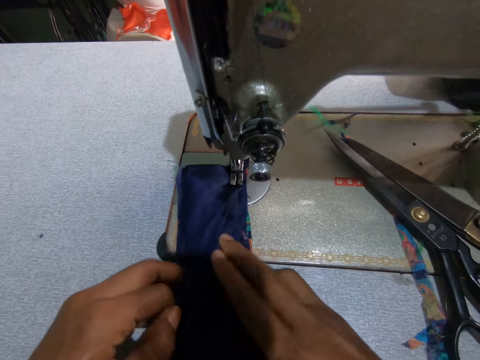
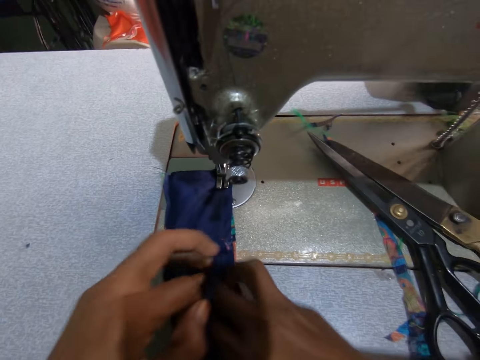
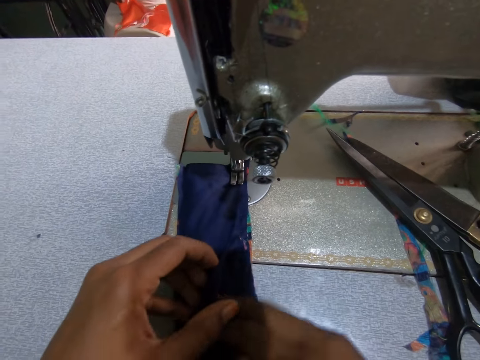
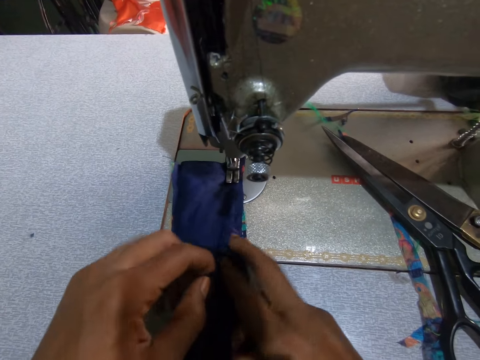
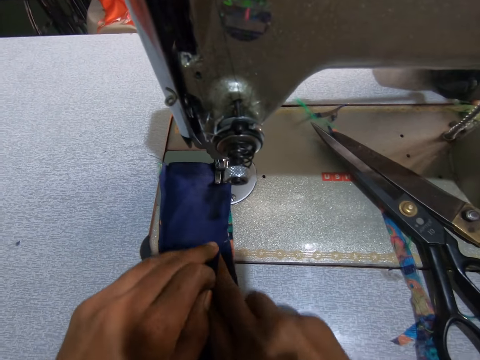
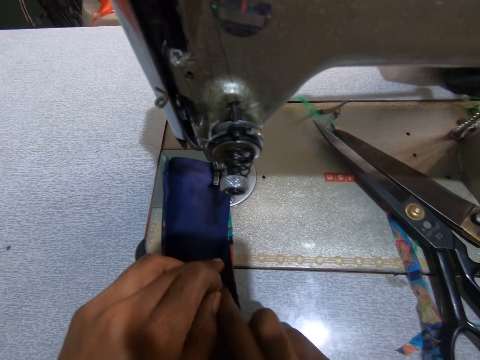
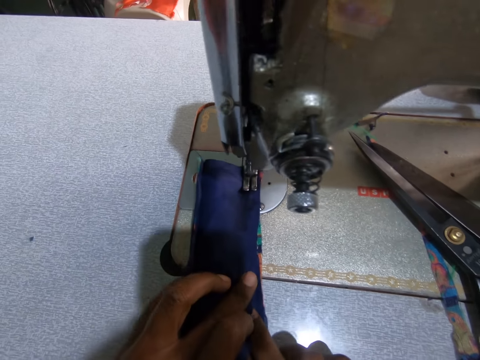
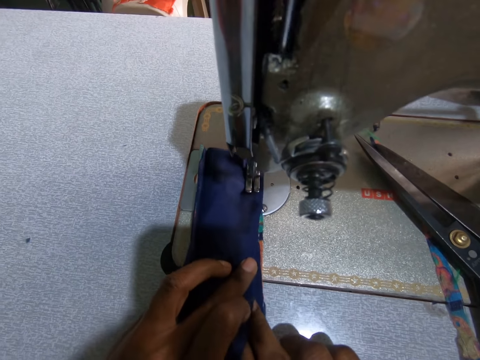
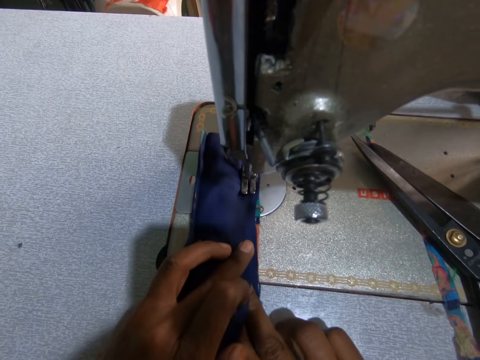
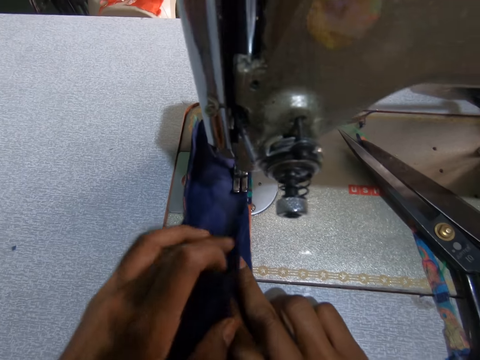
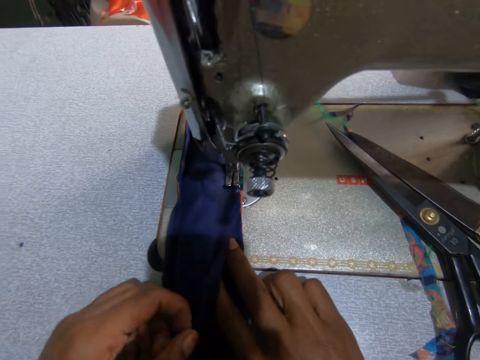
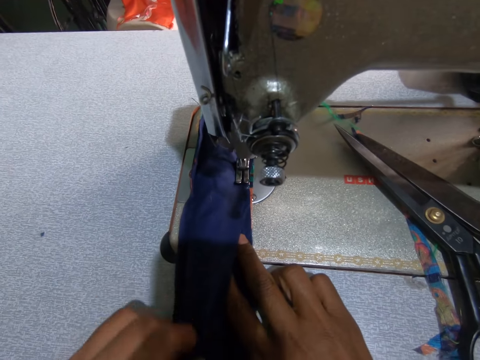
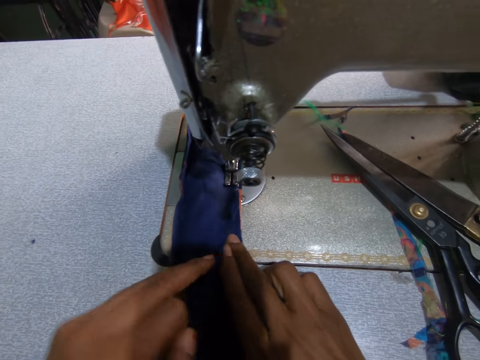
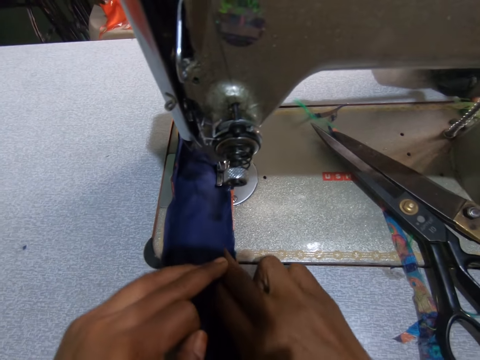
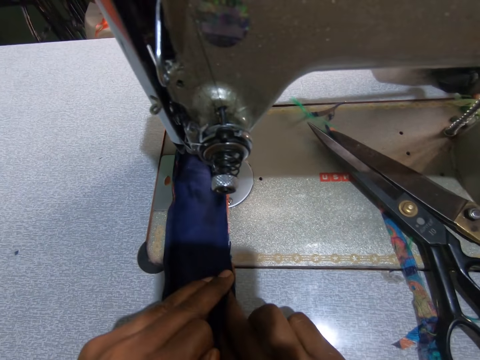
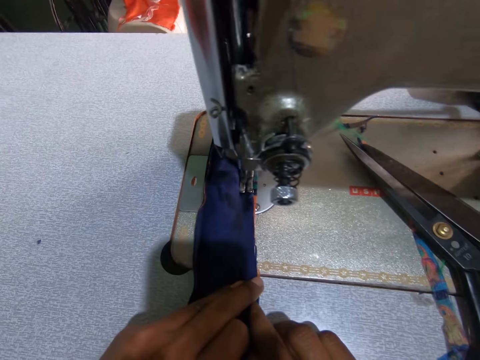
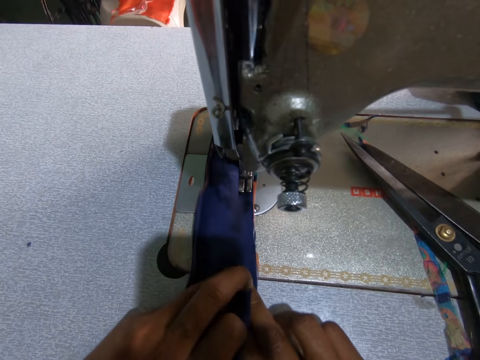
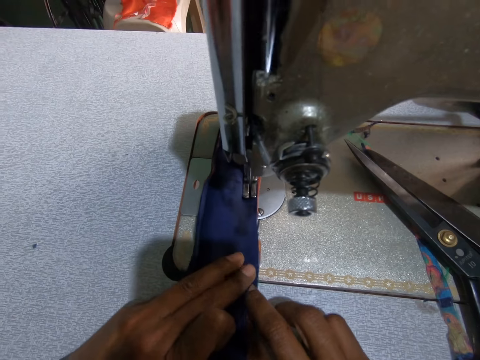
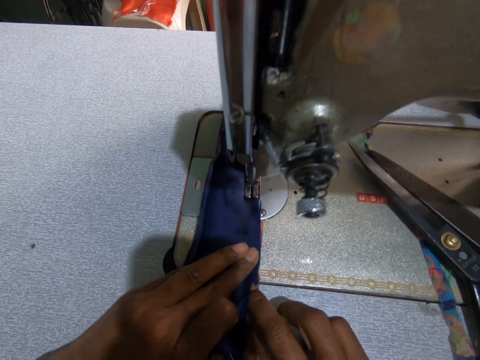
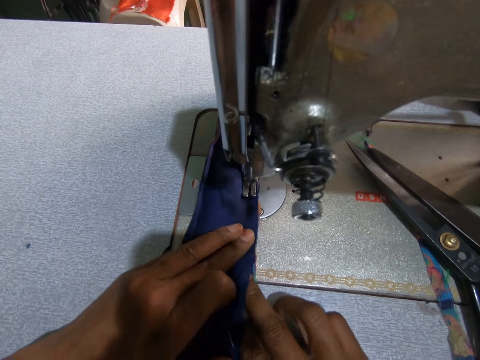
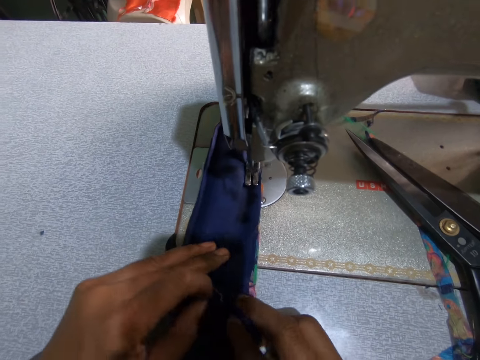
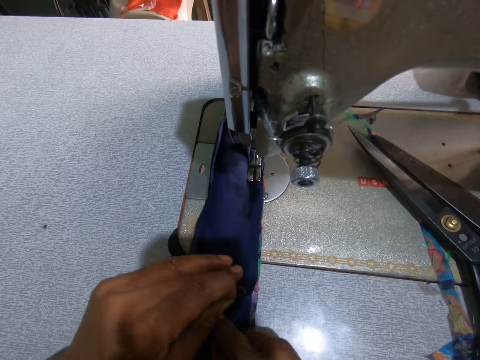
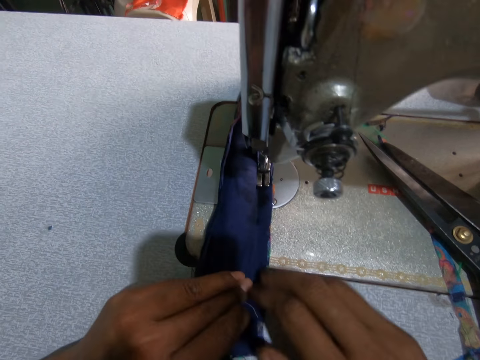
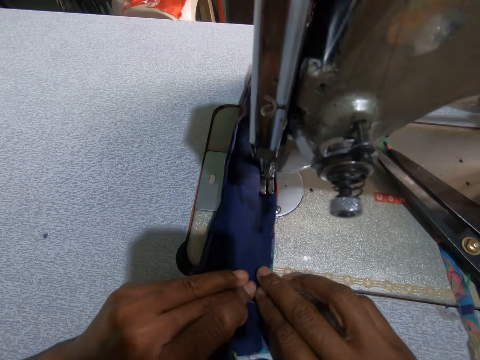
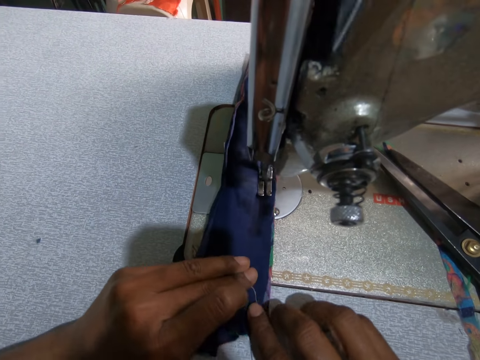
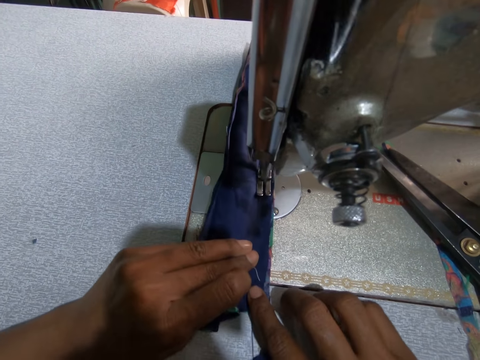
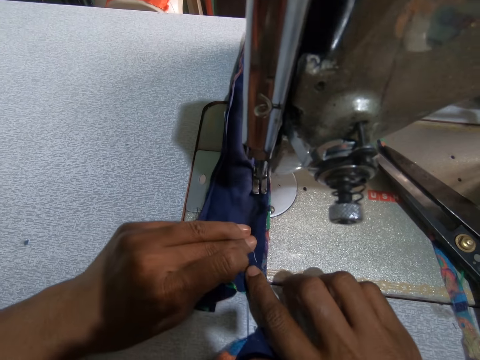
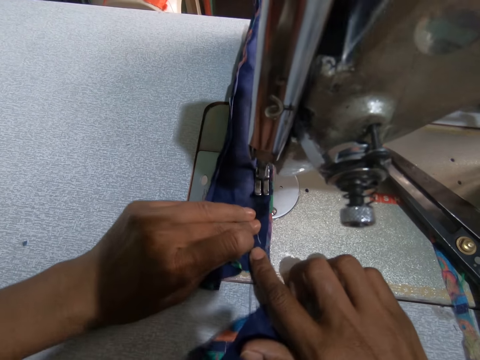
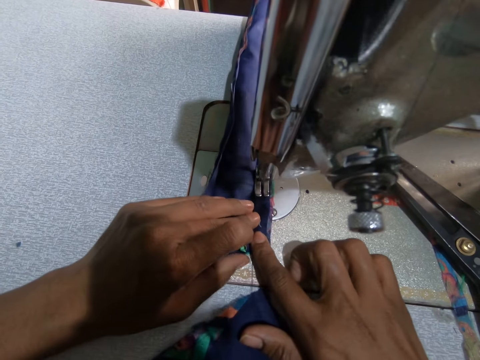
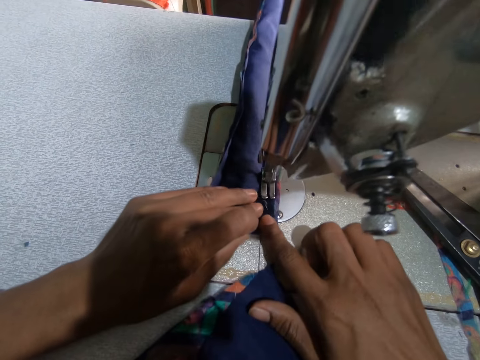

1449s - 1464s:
The camera wearer folds the fabric. They sew the fabric. They fold the fabric. They sew the fabric.

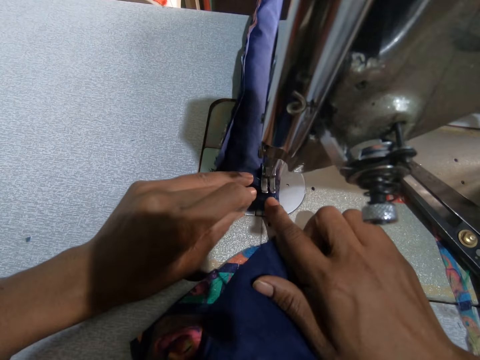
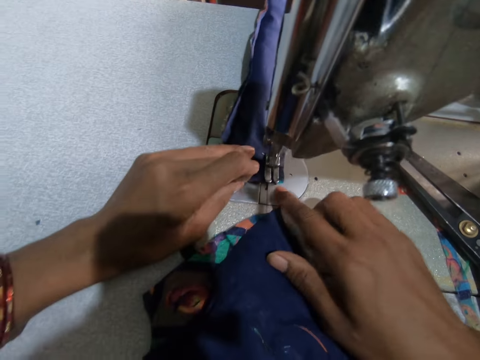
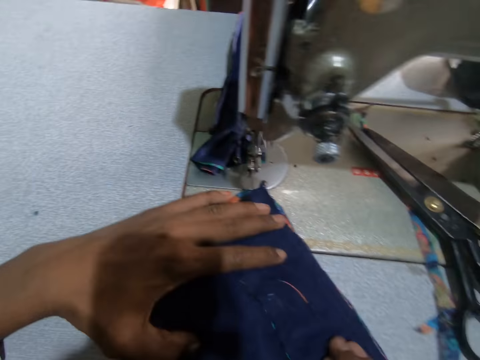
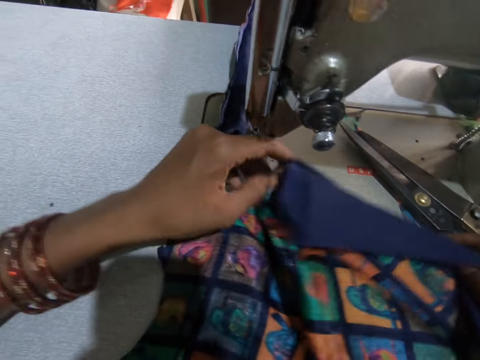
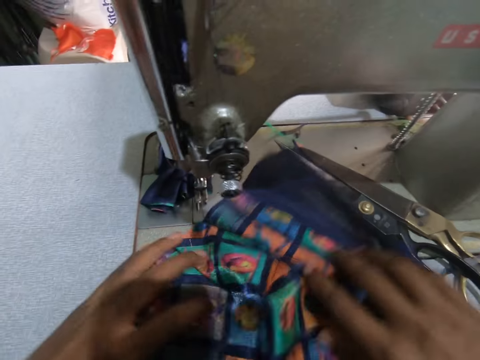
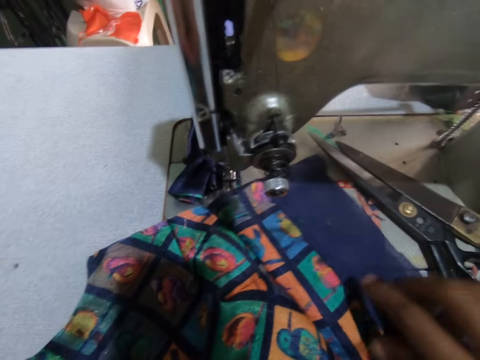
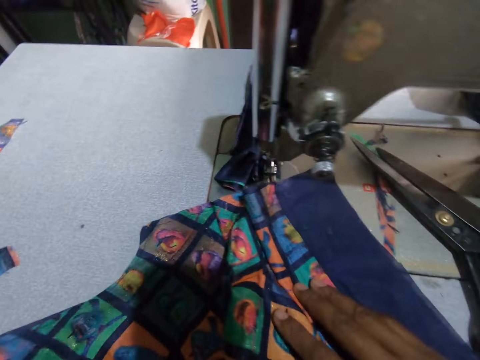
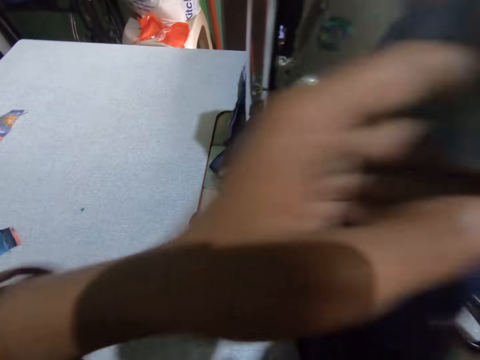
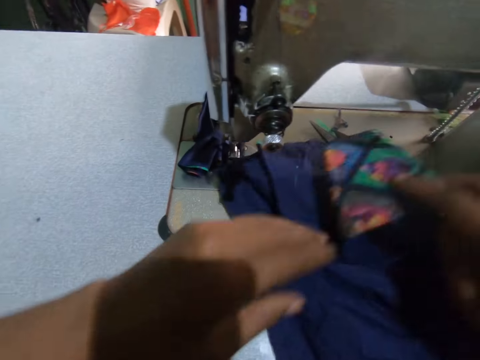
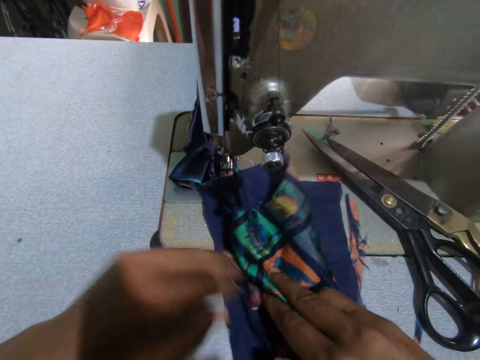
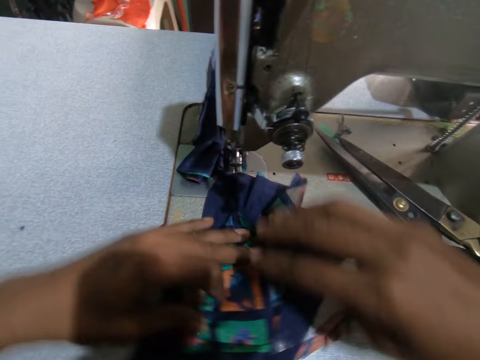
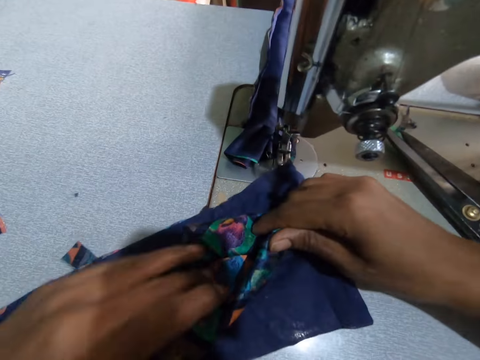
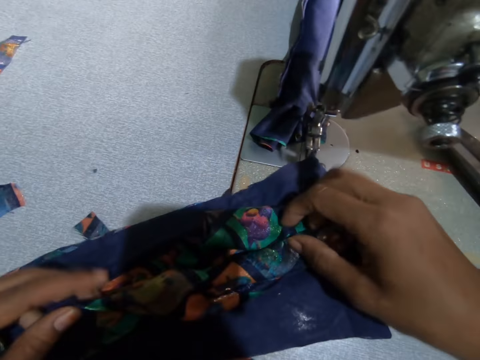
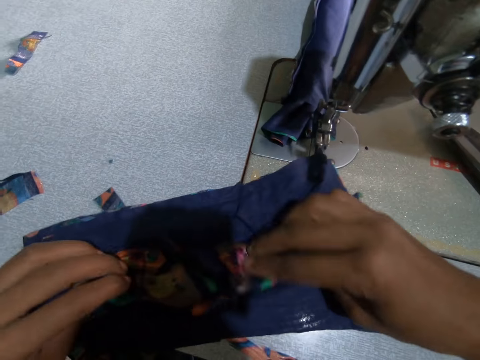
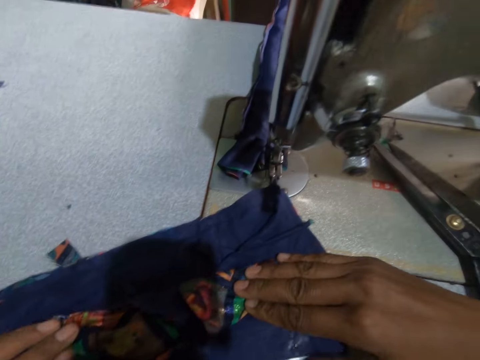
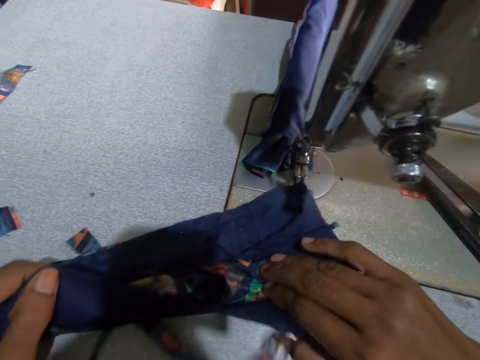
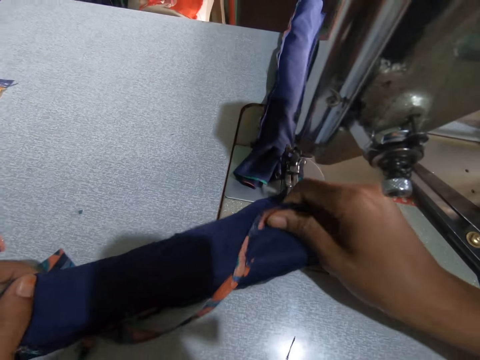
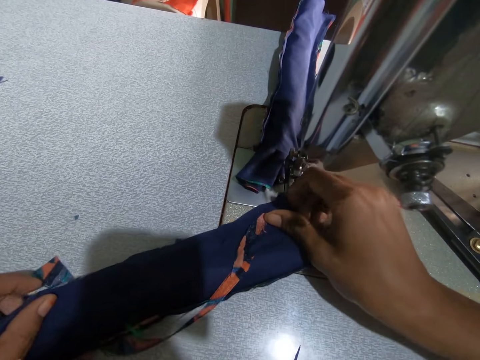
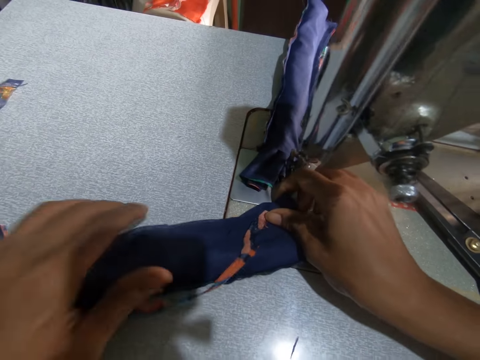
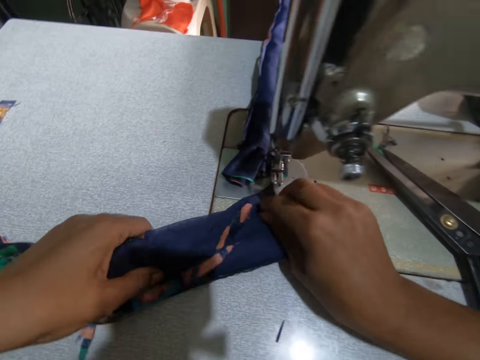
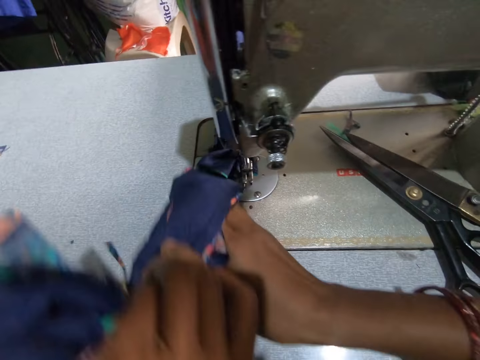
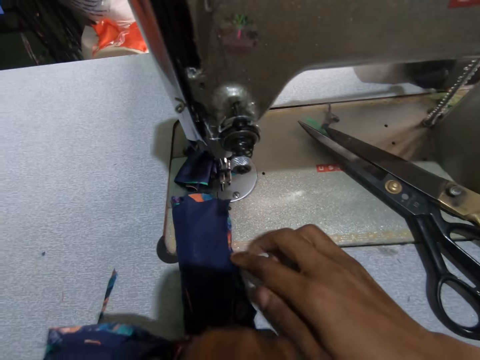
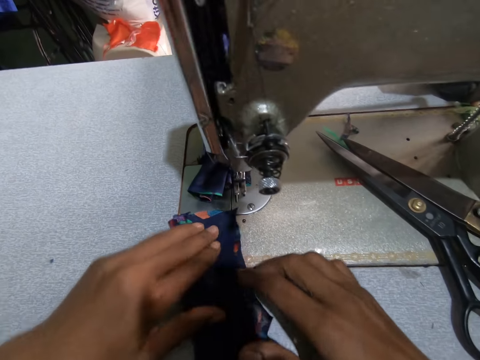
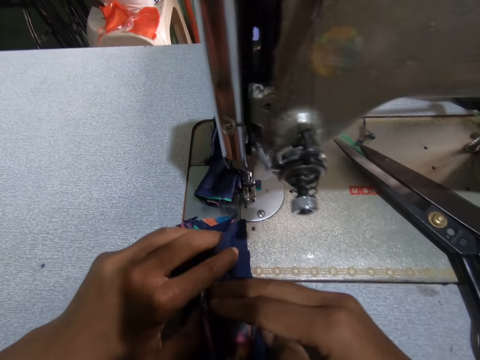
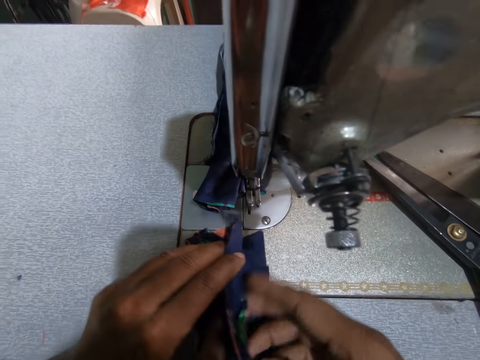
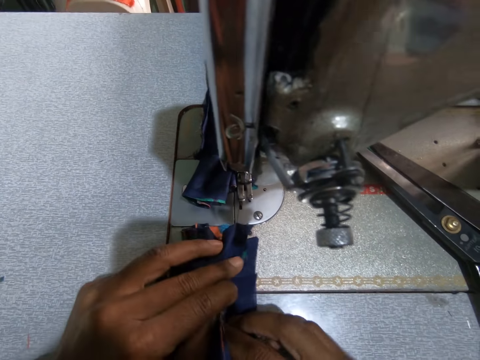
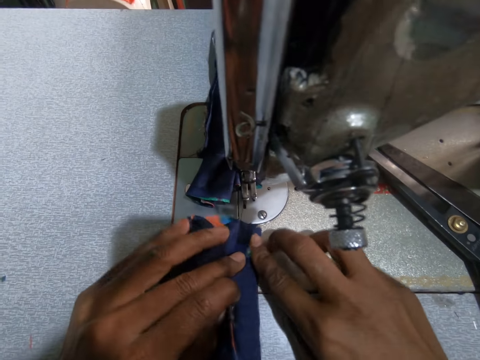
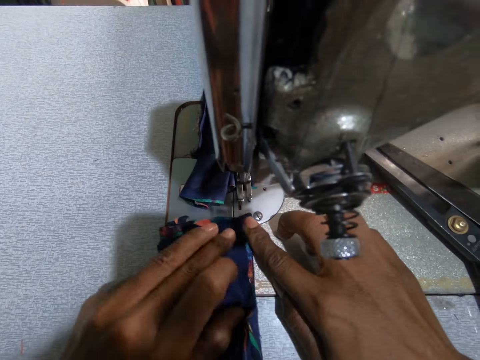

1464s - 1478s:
The camera wearer spreads the fabric on the table. They move the fabric on the table. They fold the fabric on the table. They turn the fabric. They fold the fabric.
